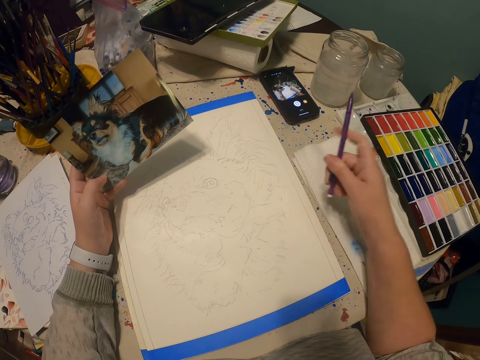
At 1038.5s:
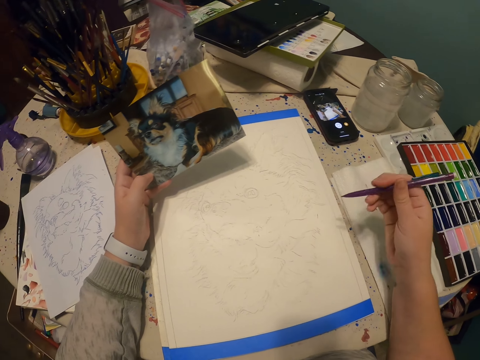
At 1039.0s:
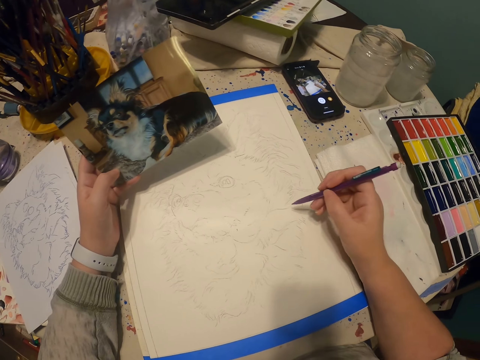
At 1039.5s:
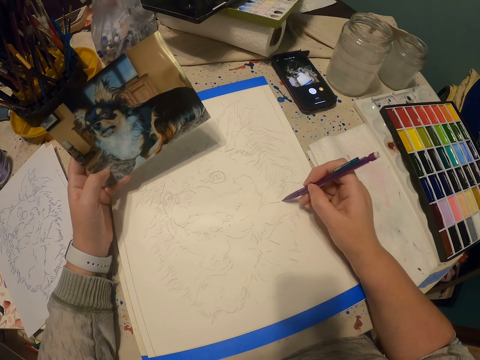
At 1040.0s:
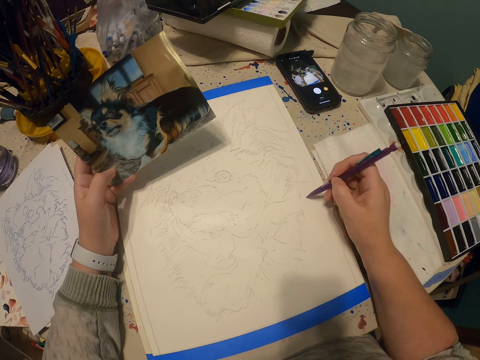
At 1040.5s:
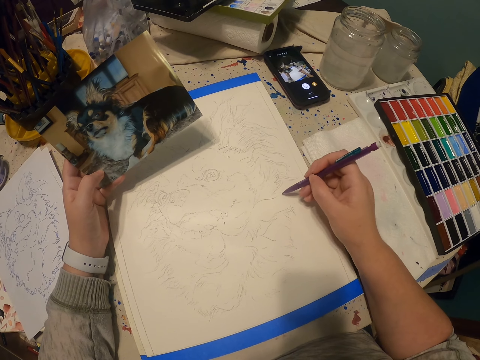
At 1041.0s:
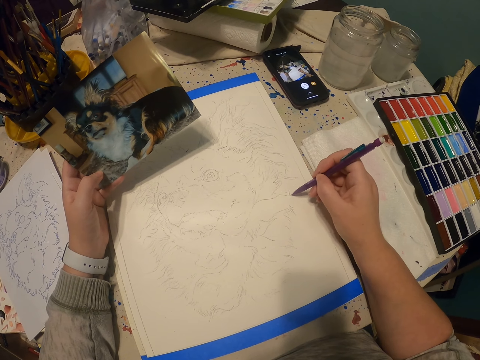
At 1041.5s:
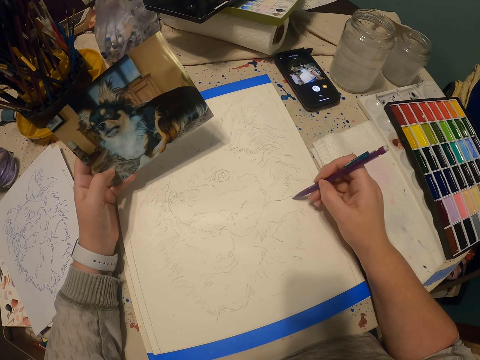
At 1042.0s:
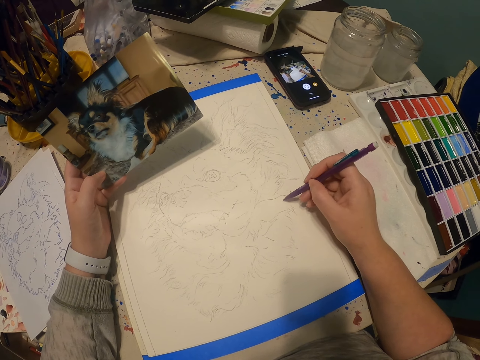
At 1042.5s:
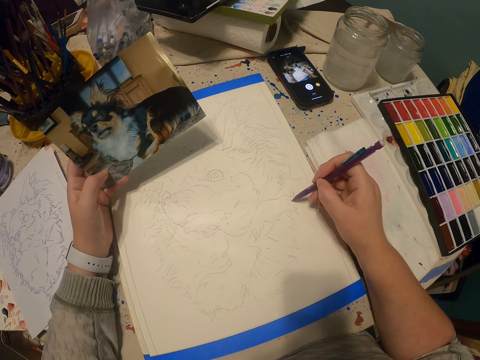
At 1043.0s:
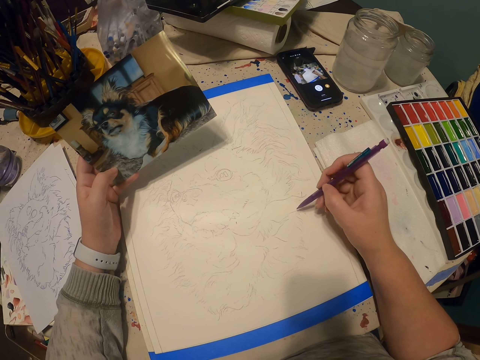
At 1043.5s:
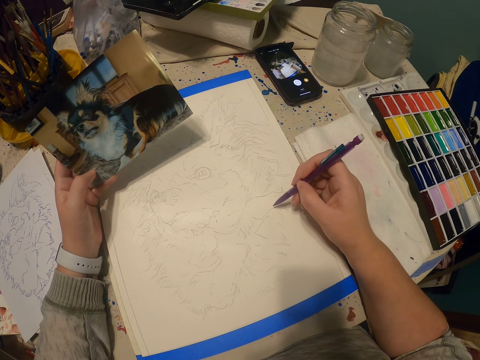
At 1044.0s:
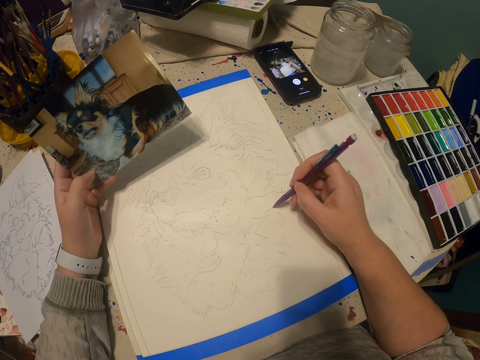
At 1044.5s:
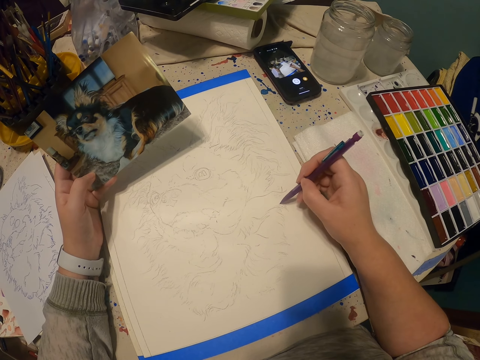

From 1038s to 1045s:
The camera wearer draws a dog on the book with a pencil.

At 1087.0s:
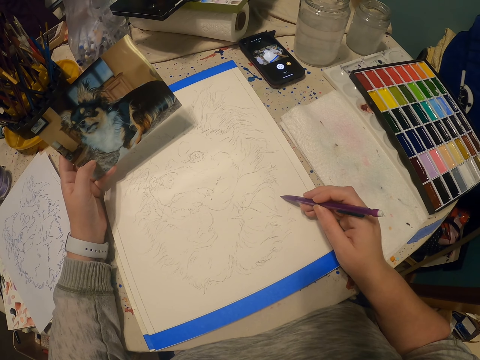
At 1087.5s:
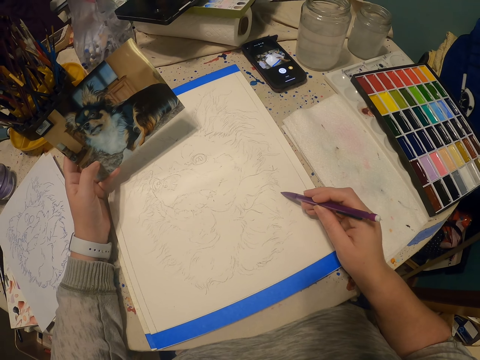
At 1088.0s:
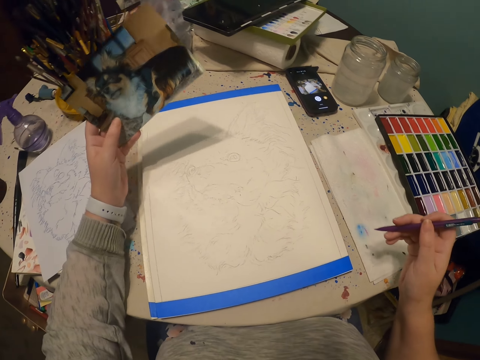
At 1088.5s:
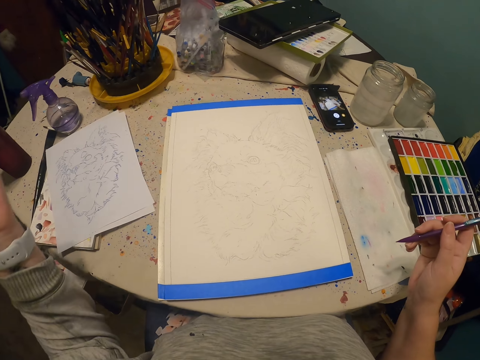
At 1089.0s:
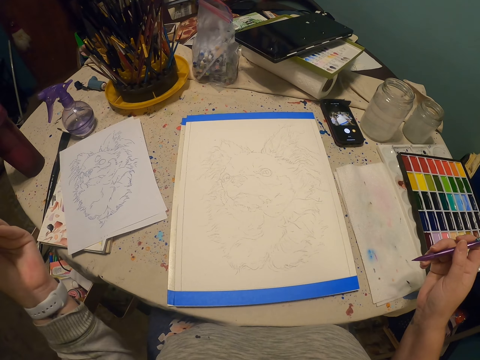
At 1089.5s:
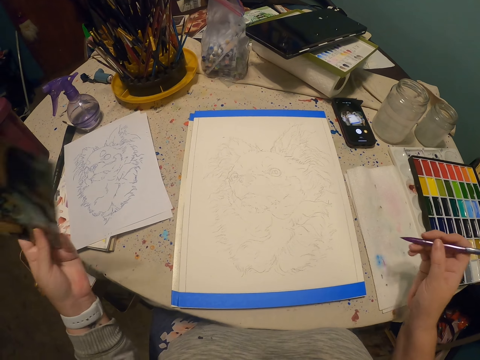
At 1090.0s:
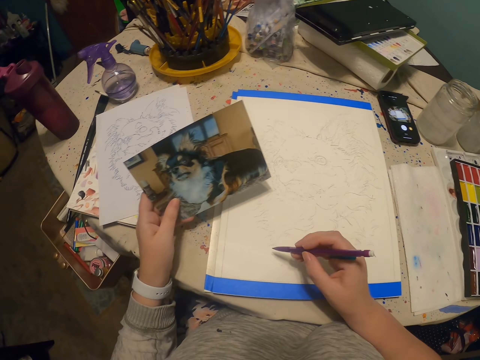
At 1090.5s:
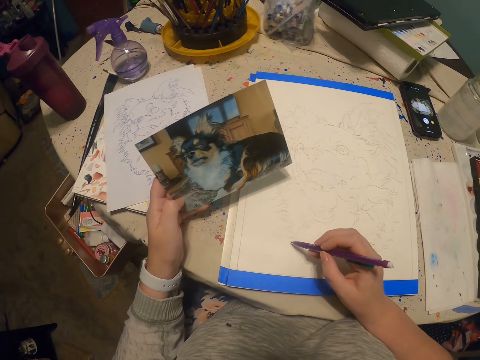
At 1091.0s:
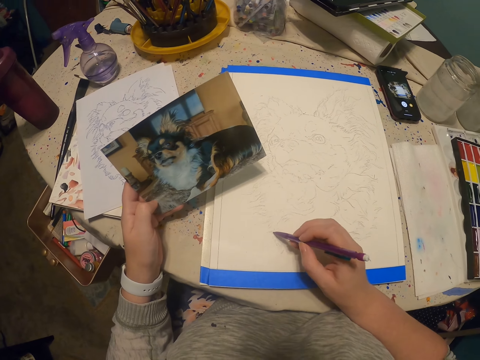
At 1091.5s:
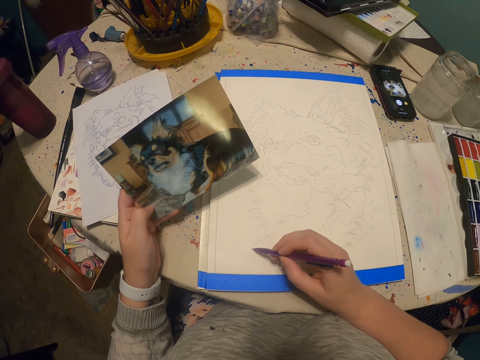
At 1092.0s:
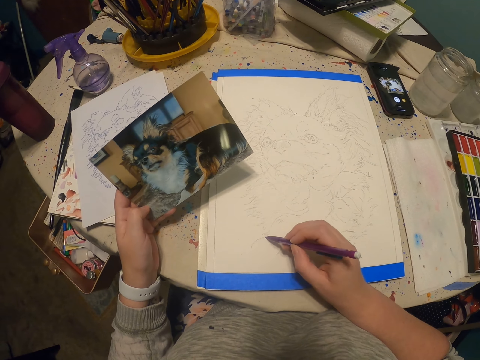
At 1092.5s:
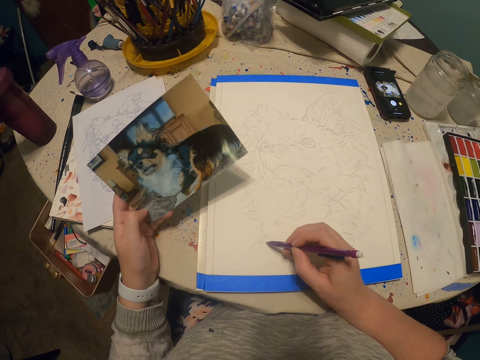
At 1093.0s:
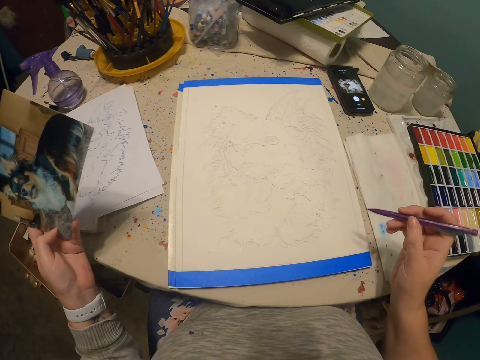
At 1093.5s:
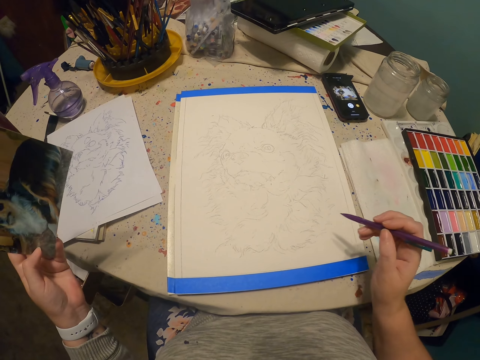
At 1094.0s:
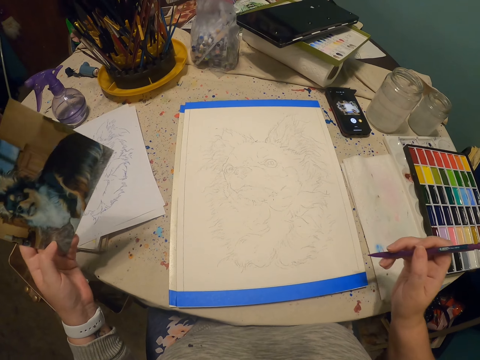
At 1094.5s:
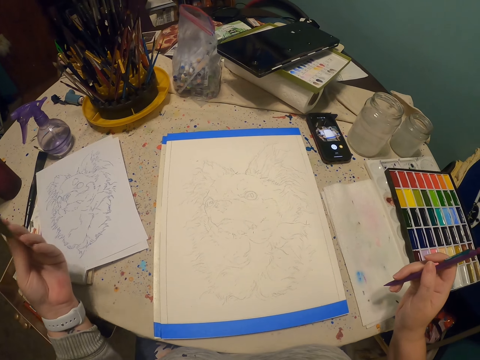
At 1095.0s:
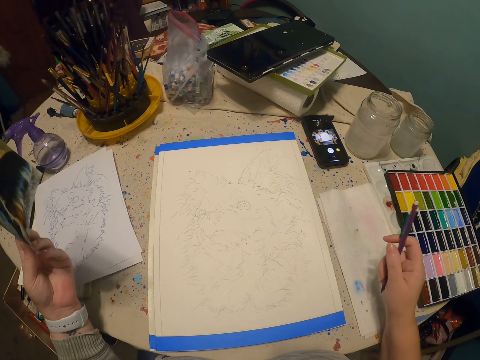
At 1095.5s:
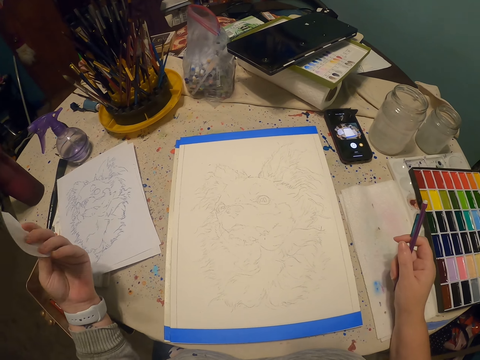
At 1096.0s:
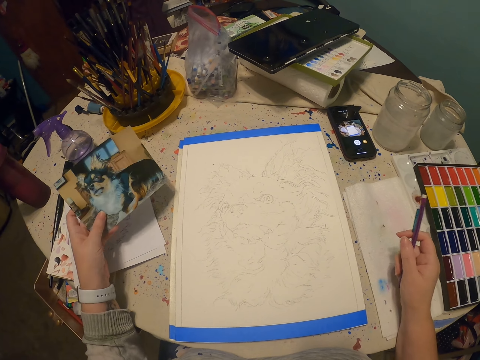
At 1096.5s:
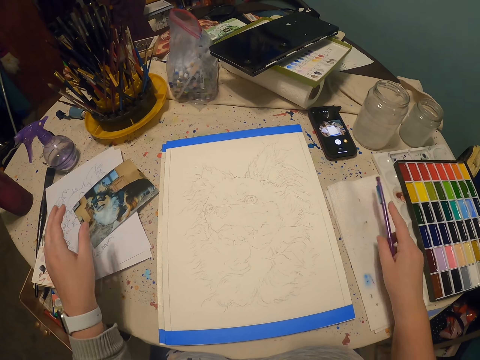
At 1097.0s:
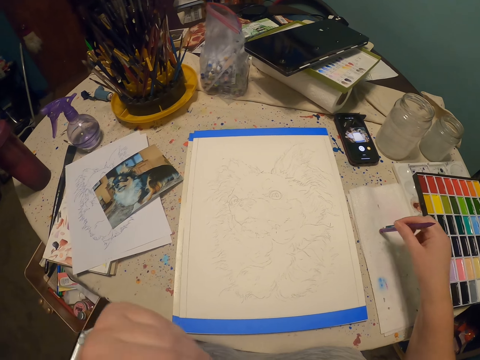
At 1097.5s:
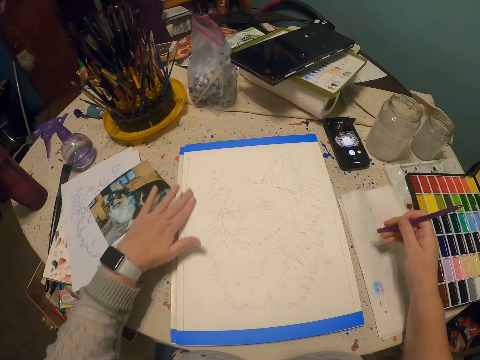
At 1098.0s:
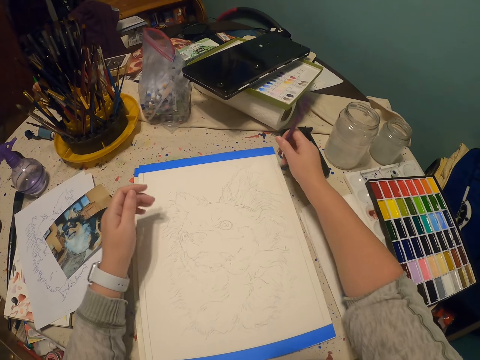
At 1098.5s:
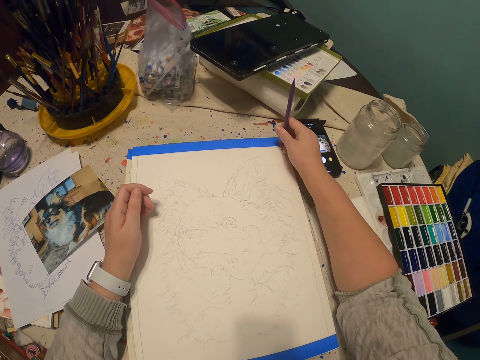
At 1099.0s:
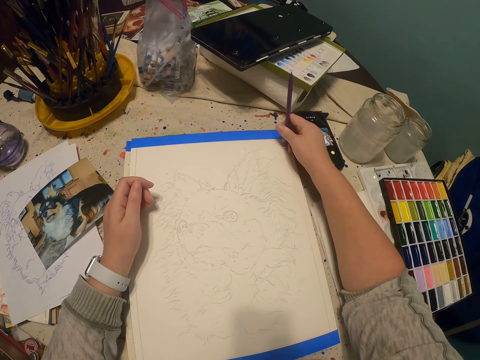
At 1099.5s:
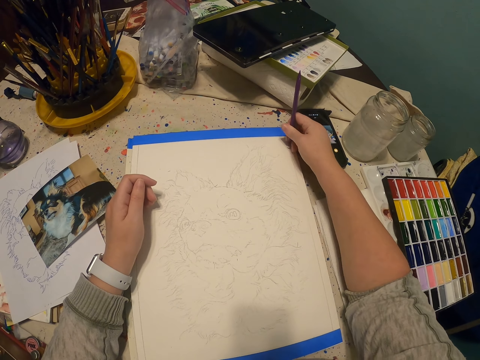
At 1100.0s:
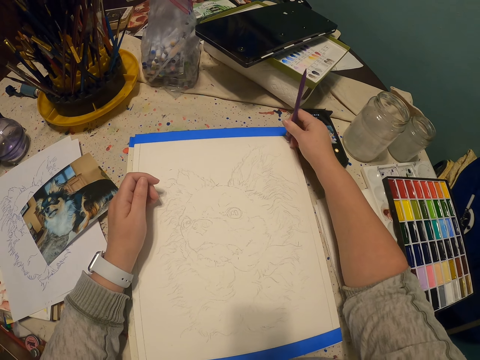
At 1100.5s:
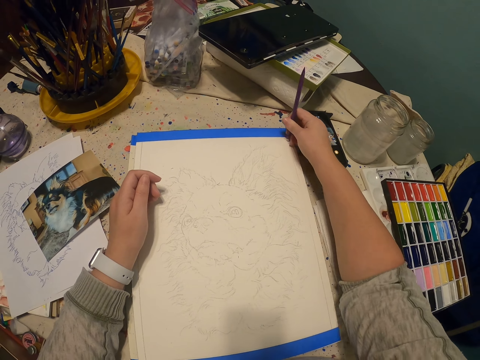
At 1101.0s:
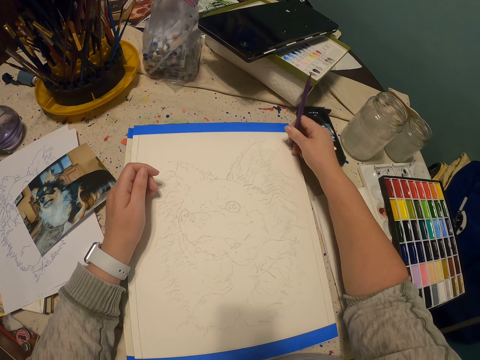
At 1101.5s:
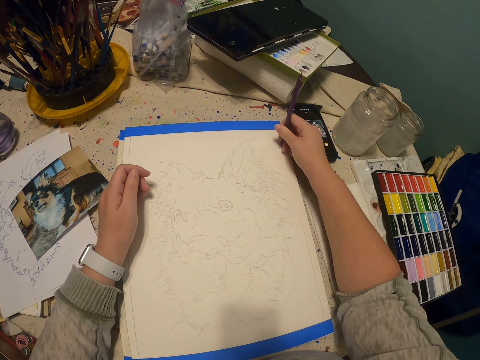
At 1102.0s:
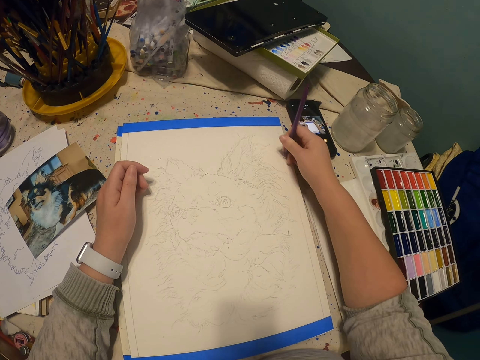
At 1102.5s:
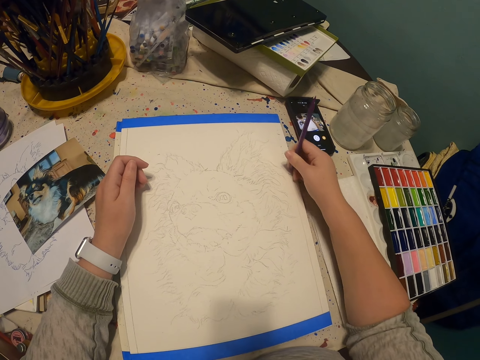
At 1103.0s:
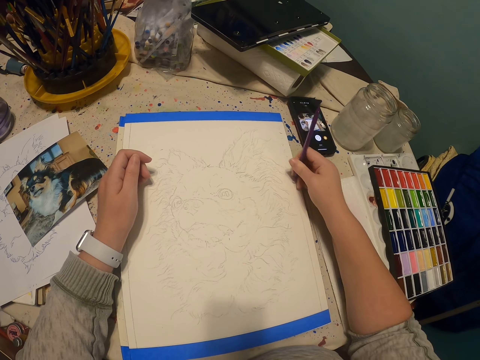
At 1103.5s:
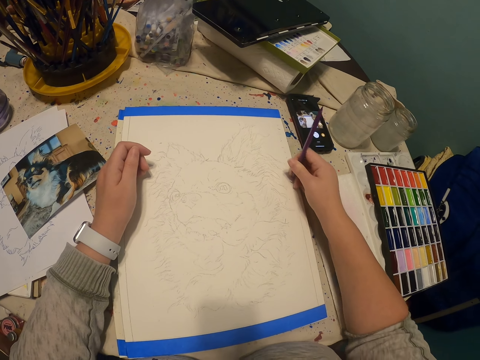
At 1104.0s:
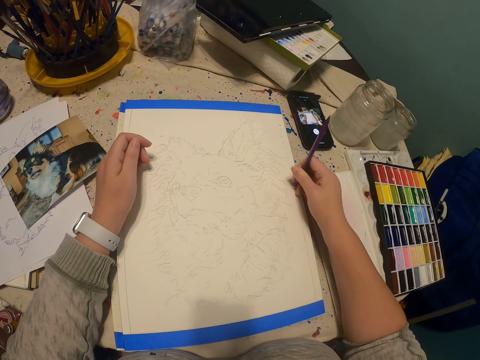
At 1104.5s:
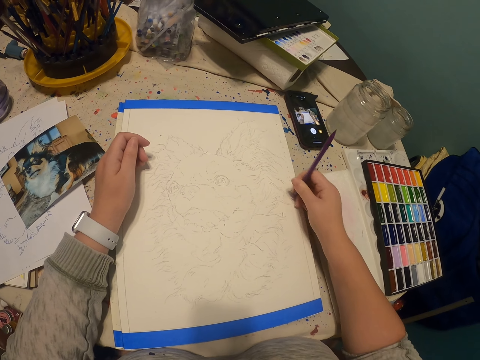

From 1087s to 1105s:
The camera wearer holds up a portrait with a hand. They draw a sketch on a book with a pencil. They hold up the portrait with a hand. They put the portrait on a table. They hold up a paint up on the book. They wipe a drawing book with a hand. They put a hand on the table. They rub the sketch with a rubber.

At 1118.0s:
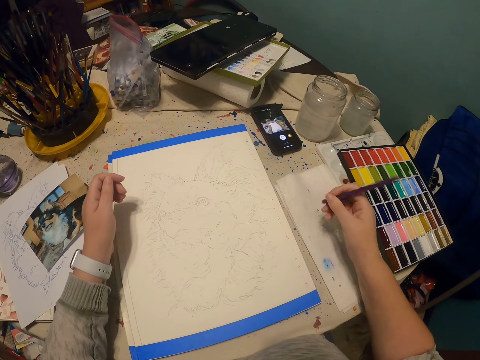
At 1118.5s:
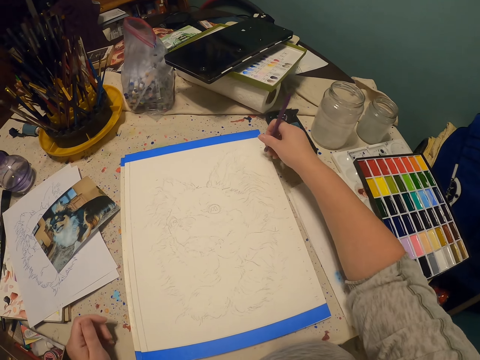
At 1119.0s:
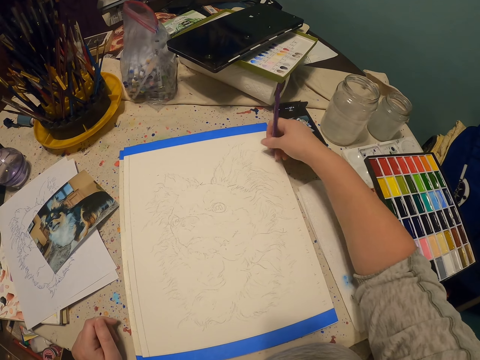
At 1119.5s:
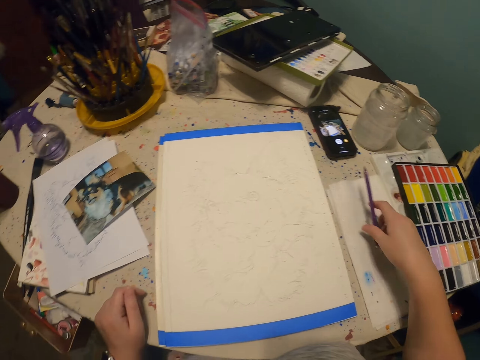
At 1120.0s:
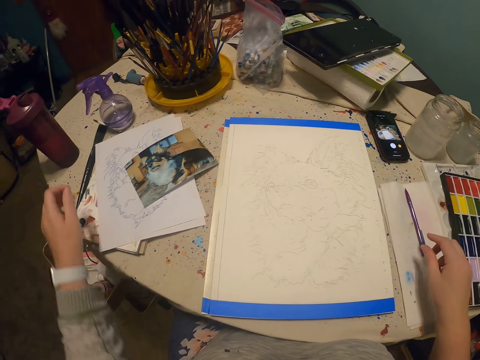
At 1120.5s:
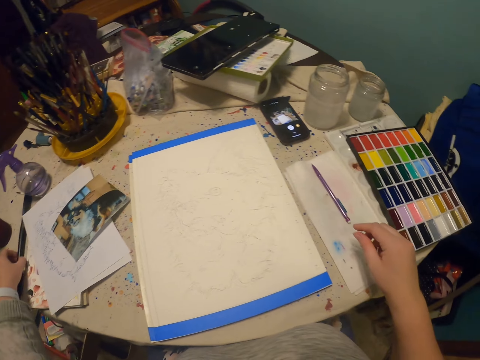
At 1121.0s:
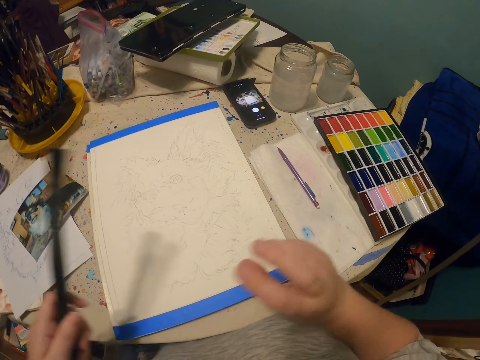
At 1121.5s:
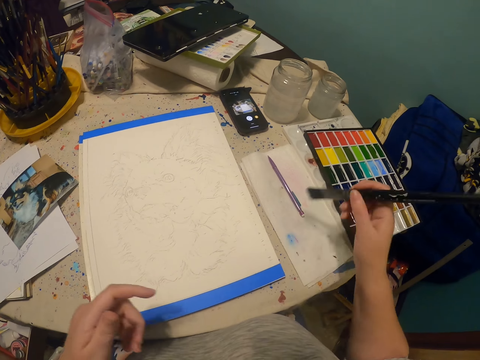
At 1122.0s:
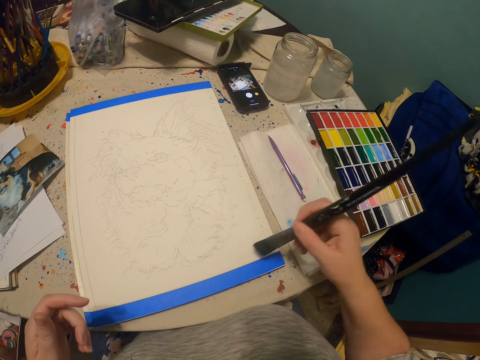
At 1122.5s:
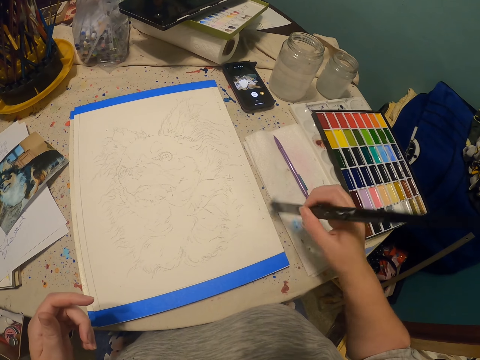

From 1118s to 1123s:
The camera wearer puts down a paint pen on a book. They pick up a small paint brush. They switch the paint brush to the other hand. They wipe a drawing book with the paint brush.
